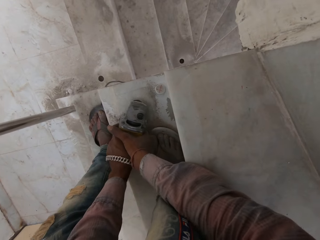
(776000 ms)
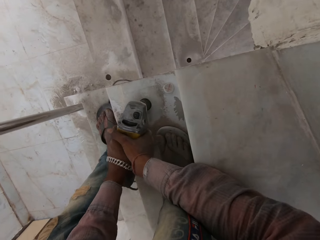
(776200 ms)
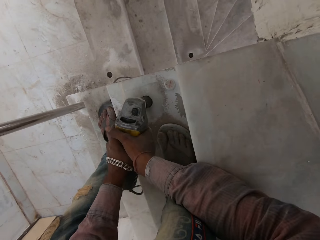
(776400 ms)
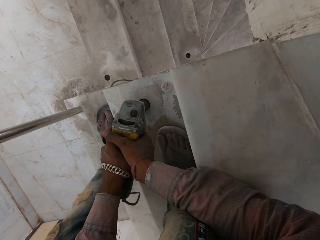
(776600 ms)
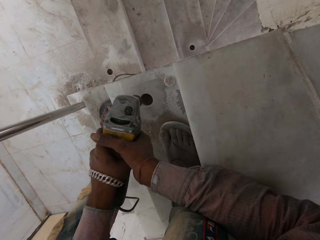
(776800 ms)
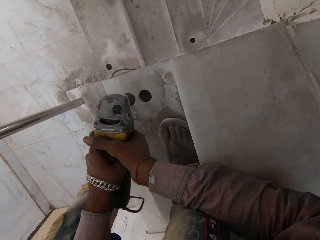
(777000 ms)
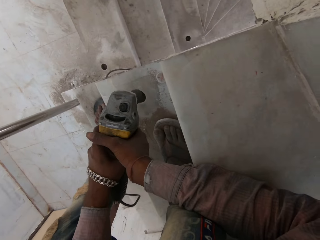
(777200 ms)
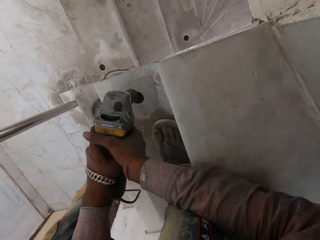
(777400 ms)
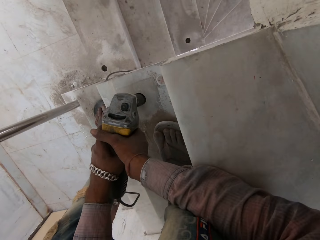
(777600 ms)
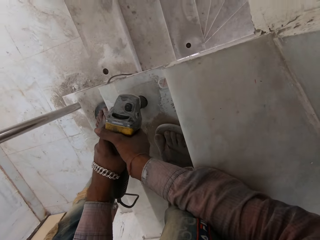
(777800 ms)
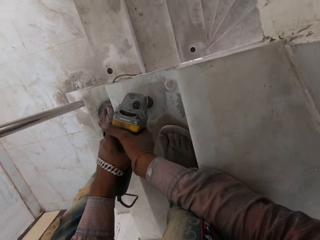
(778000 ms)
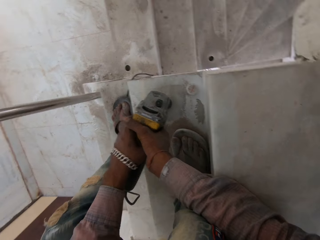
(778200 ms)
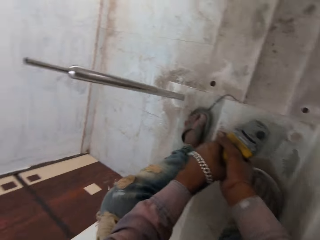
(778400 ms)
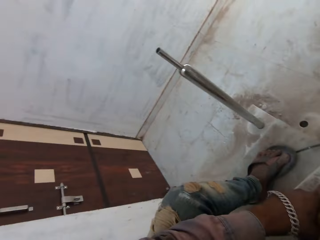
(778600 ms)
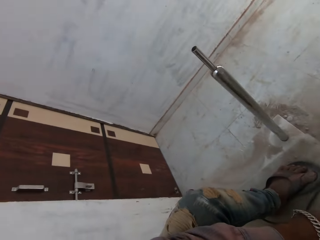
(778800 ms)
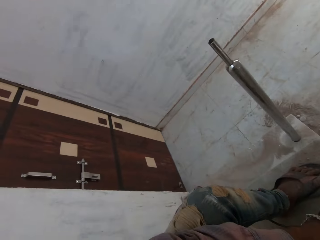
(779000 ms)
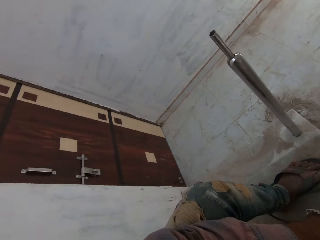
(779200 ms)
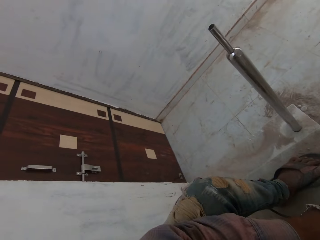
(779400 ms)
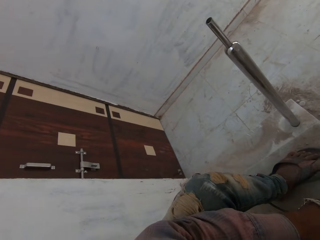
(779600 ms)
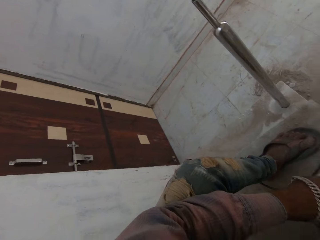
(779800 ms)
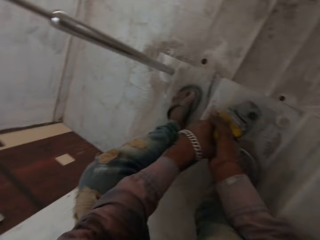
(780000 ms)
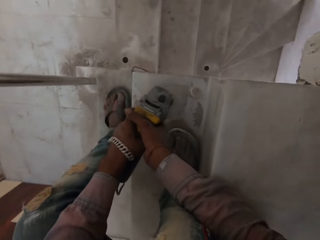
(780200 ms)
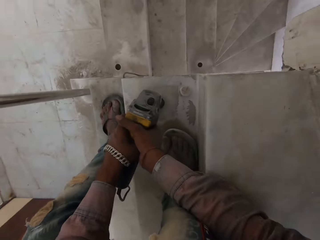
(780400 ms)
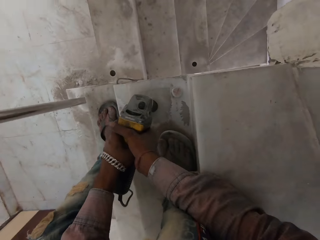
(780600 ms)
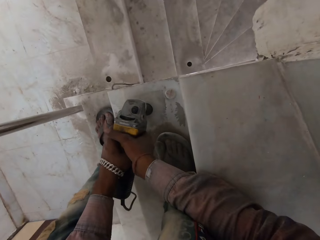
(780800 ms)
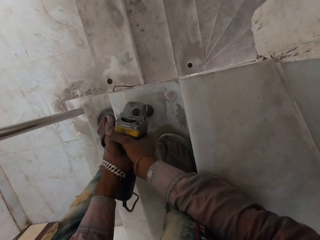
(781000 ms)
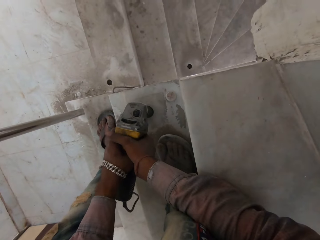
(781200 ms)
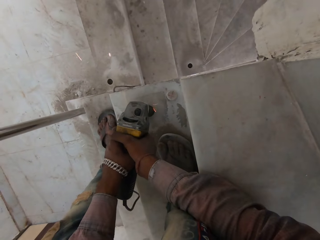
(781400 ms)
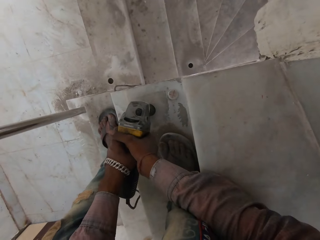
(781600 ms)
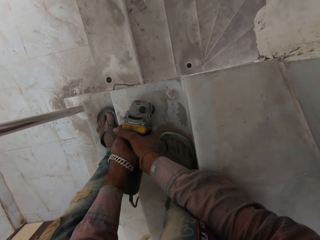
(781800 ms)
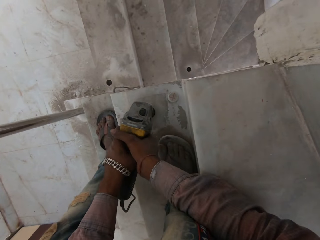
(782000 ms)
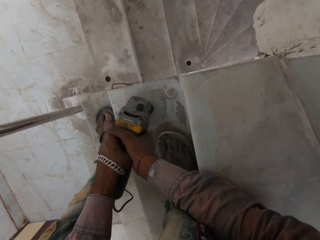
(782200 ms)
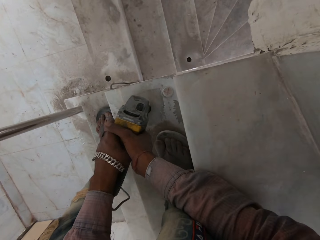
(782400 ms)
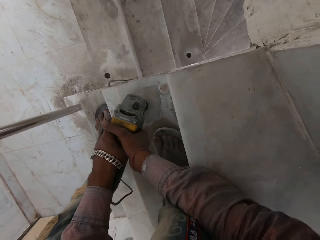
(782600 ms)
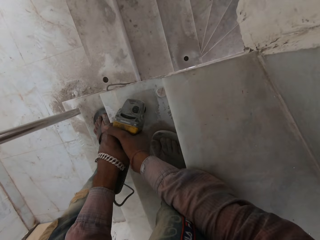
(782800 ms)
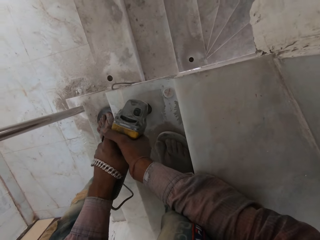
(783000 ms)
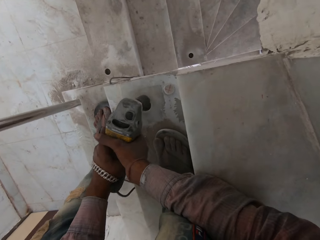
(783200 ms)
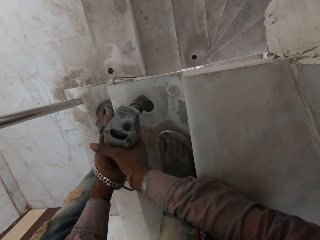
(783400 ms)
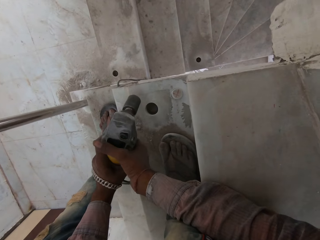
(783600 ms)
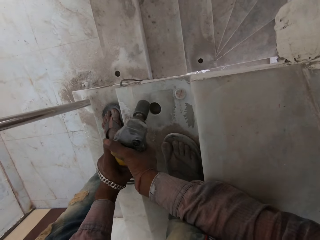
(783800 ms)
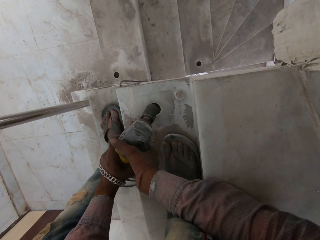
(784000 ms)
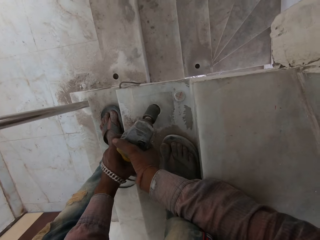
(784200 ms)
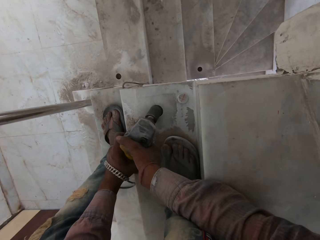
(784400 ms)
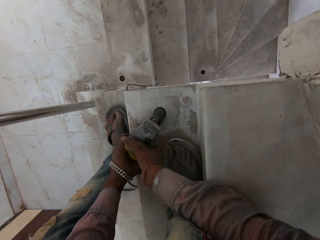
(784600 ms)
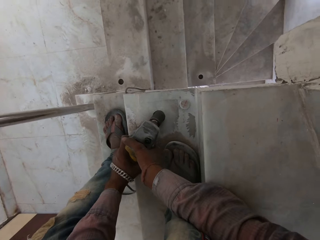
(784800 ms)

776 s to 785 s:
The camera wearer looks around.

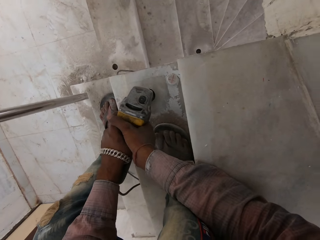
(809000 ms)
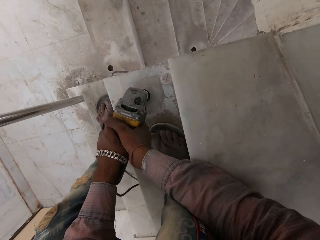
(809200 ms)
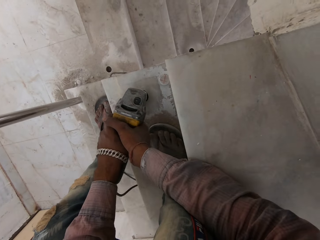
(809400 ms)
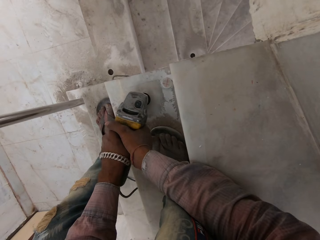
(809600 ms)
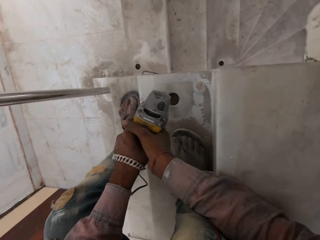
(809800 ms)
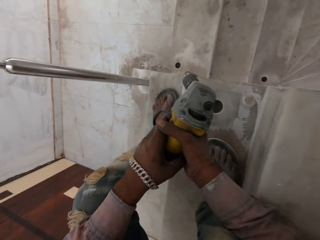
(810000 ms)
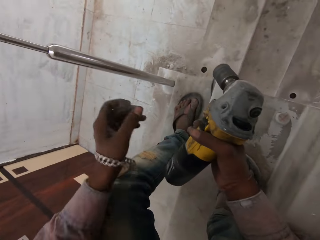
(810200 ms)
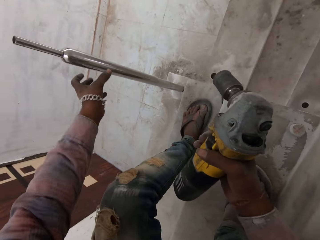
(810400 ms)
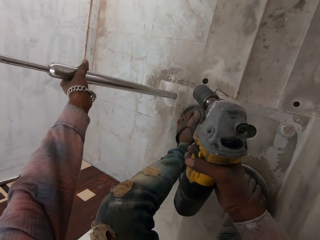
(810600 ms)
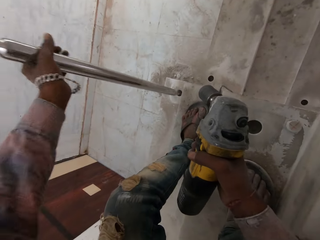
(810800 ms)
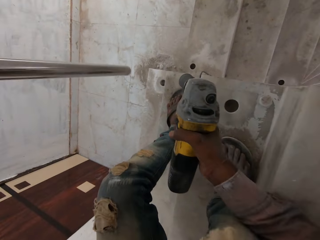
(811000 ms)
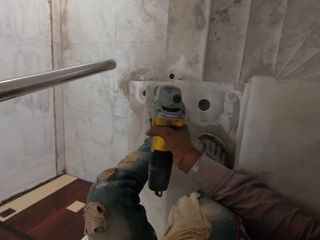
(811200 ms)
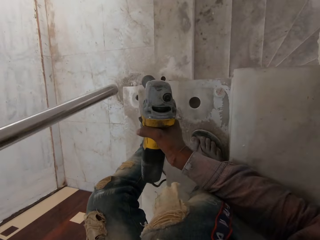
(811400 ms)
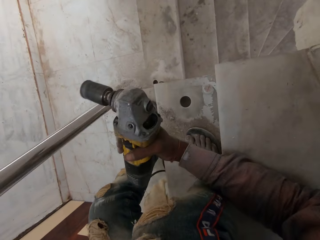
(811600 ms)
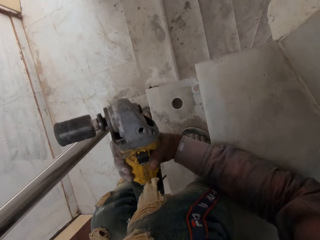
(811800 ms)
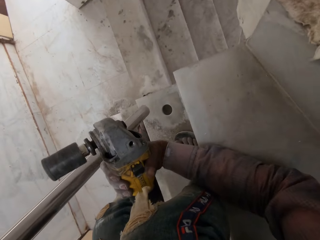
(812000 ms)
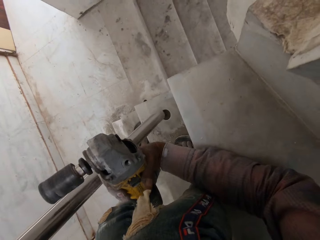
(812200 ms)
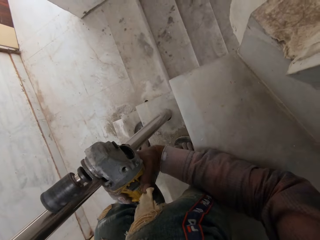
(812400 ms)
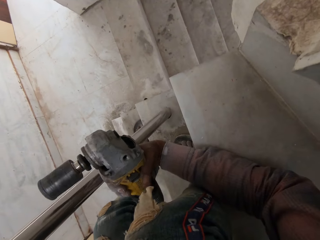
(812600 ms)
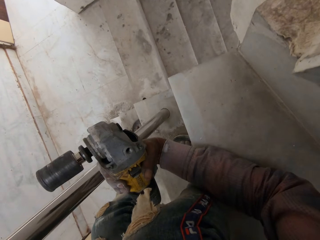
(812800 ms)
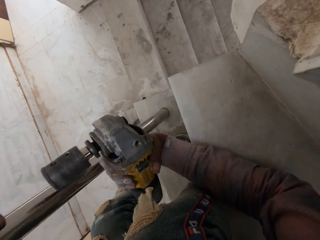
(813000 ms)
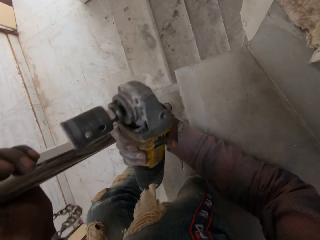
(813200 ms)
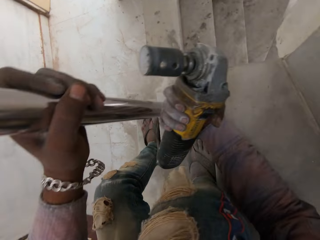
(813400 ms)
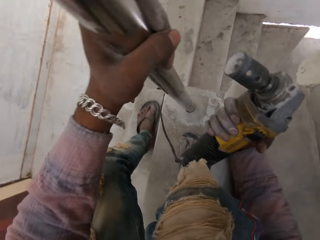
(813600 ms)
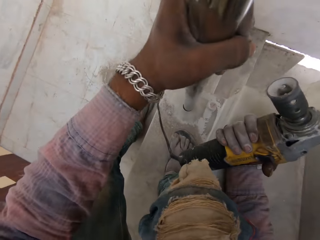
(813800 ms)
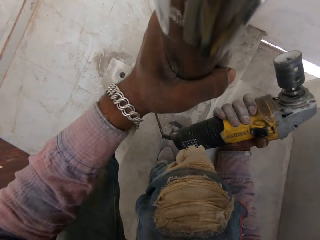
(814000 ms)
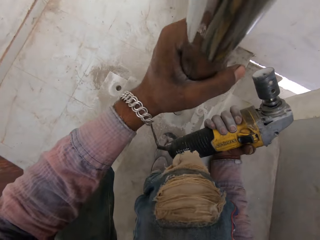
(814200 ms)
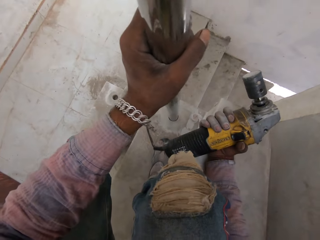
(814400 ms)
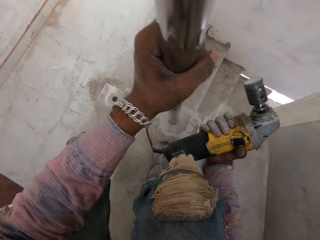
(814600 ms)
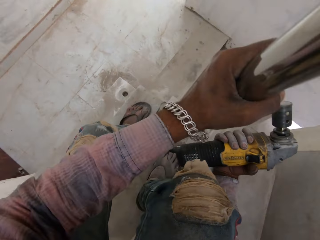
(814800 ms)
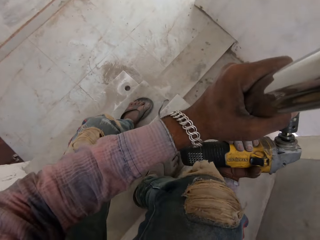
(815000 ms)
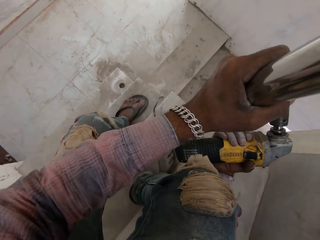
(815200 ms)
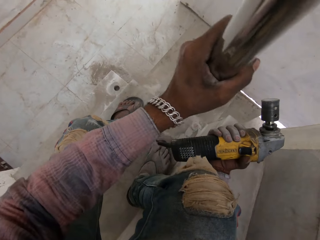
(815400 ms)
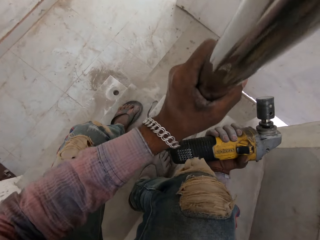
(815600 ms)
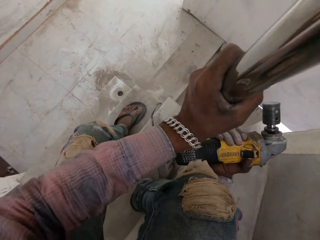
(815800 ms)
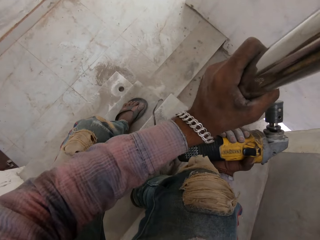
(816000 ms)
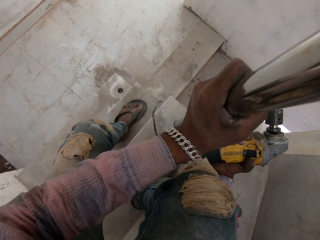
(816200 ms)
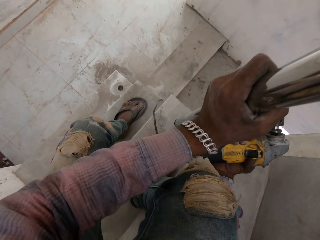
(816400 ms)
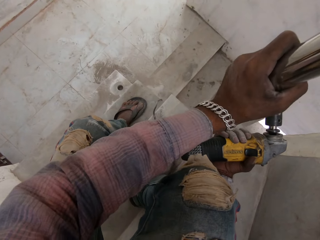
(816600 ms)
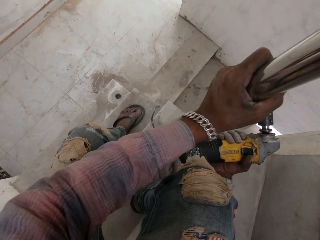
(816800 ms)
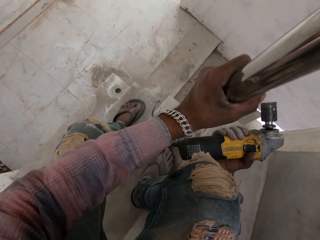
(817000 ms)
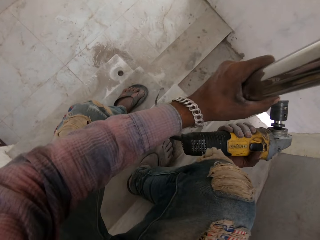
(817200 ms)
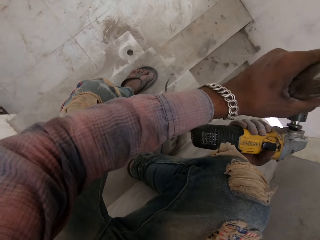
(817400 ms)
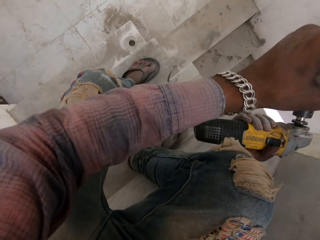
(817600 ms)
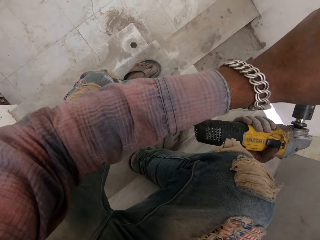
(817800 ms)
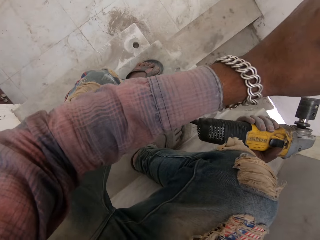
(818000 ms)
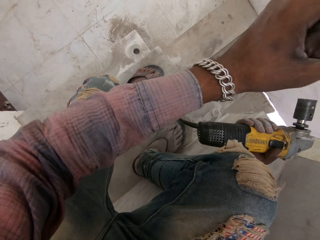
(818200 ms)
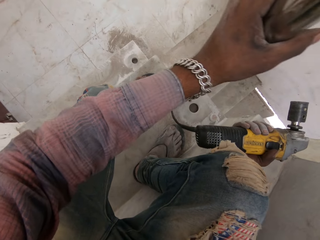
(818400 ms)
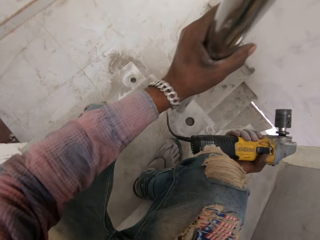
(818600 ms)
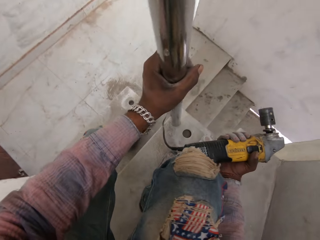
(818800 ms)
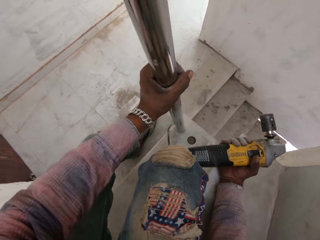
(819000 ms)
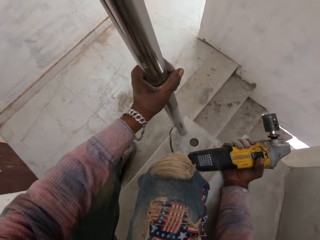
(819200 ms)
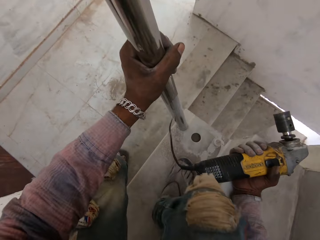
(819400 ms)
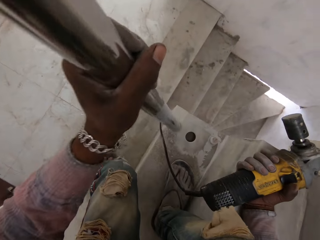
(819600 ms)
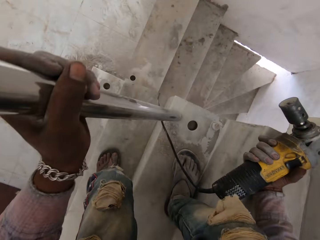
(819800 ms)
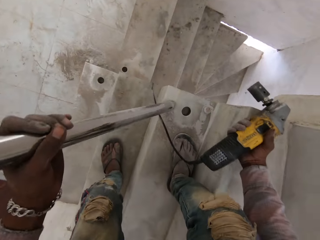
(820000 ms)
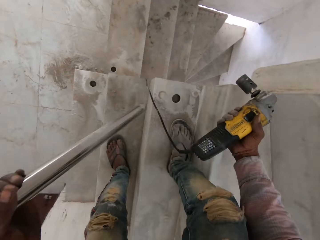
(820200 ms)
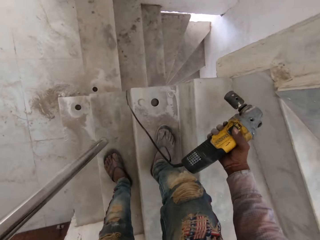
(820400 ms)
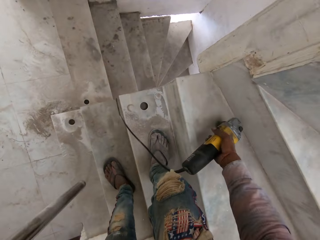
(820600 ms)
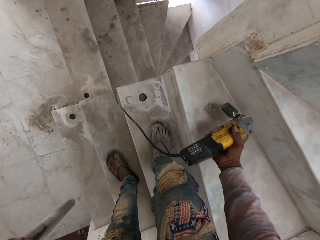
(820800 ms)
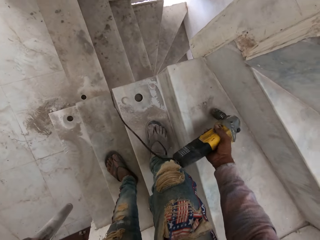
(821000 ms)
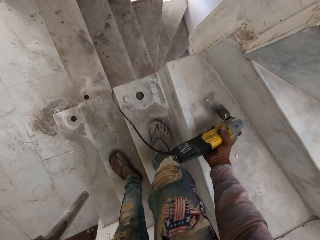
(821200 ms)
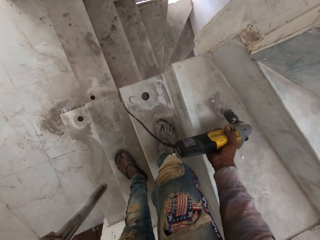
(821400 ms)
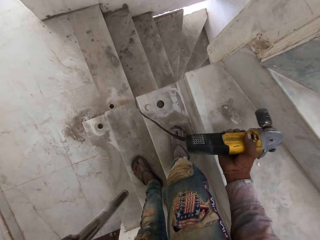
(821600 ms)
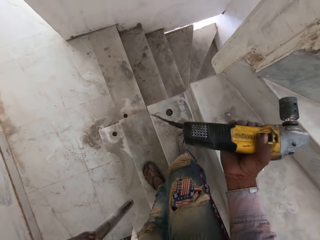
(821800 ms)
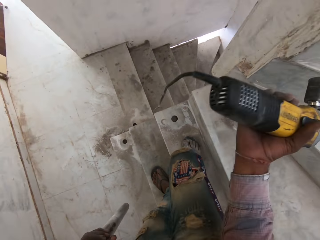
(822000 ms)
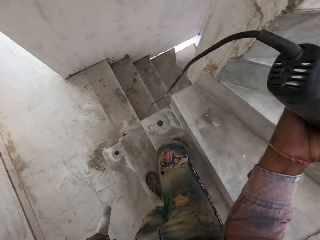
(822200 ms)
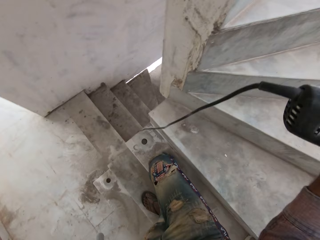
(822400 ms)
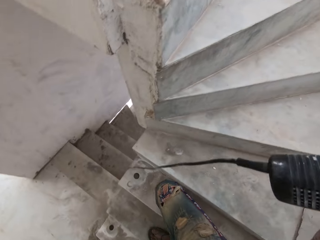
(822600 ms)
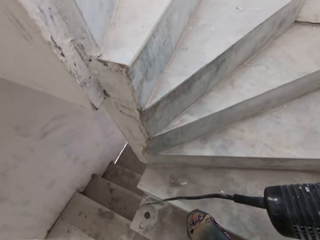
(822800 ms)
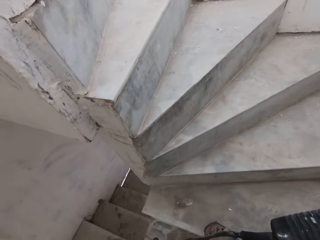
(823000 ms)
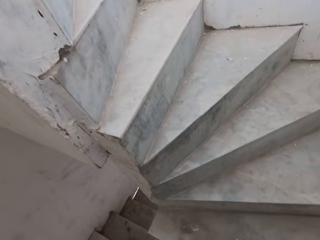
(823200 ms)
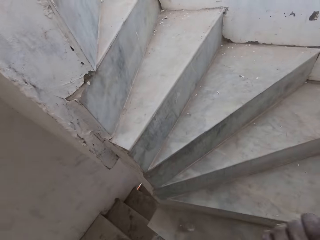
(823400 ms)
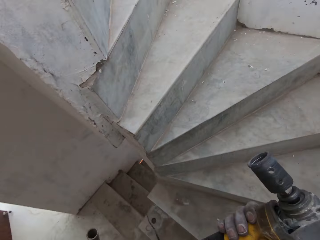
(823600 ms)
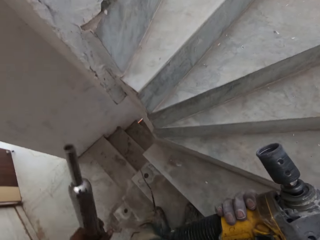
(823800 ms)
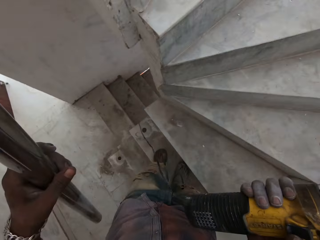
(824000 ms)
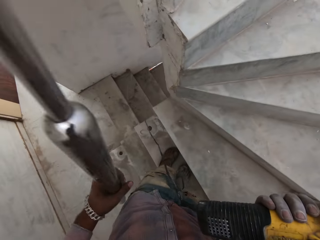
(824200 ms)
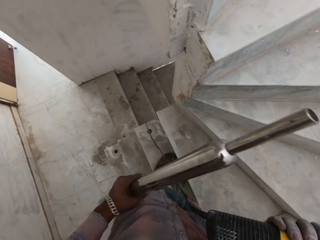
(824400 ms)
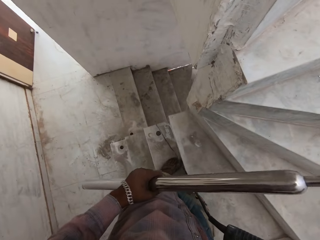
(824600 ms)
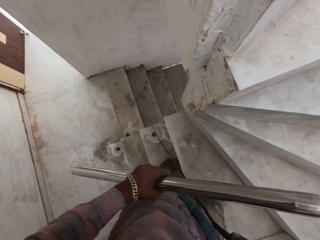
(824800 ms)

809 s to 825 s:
The camera wearer picks up the metal with his left hand. He inserts the metal in the hole with his left hand. He removes the metal from the hole with his left hand. He removes cement from a drilling machine. He beats the hammer drill on the floor with his right hand.
